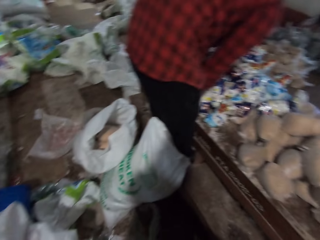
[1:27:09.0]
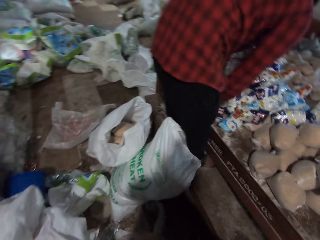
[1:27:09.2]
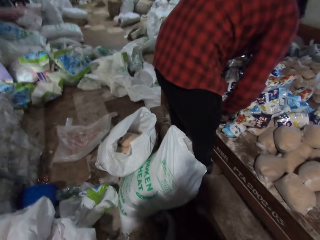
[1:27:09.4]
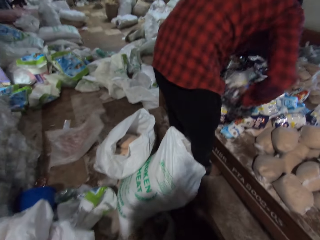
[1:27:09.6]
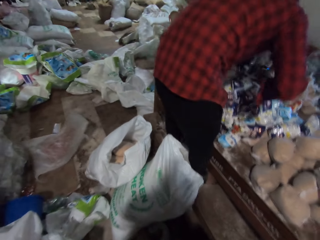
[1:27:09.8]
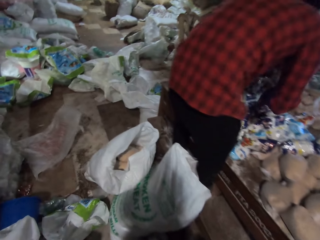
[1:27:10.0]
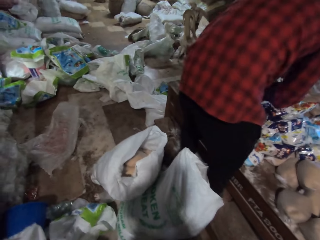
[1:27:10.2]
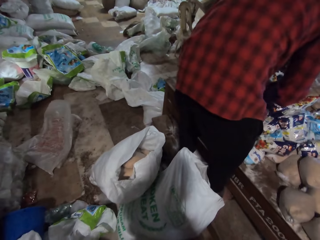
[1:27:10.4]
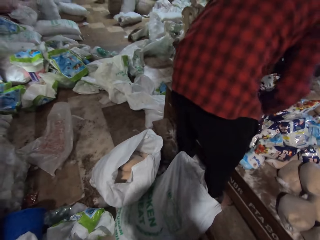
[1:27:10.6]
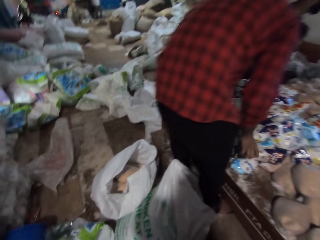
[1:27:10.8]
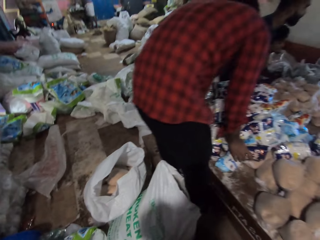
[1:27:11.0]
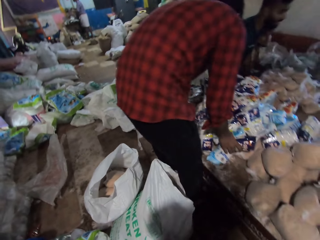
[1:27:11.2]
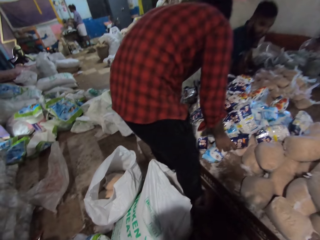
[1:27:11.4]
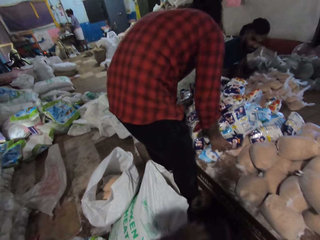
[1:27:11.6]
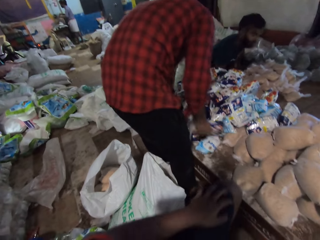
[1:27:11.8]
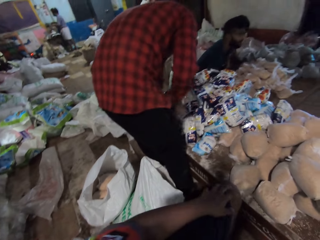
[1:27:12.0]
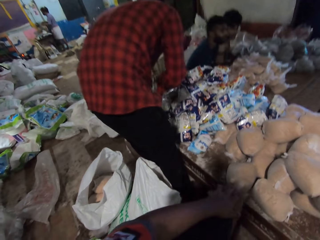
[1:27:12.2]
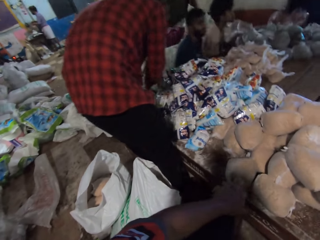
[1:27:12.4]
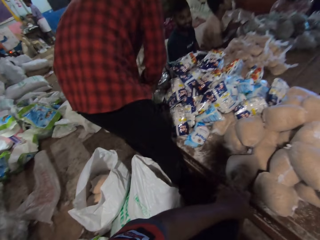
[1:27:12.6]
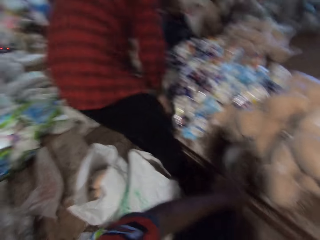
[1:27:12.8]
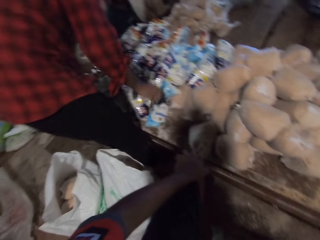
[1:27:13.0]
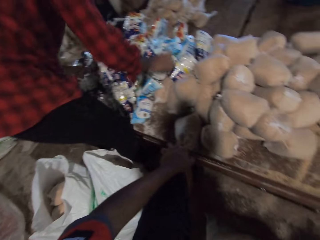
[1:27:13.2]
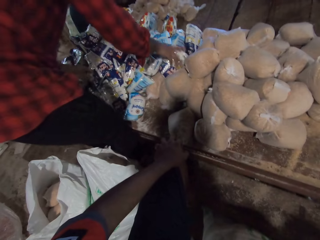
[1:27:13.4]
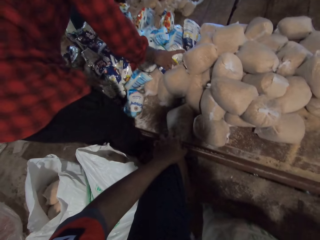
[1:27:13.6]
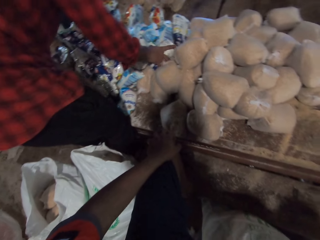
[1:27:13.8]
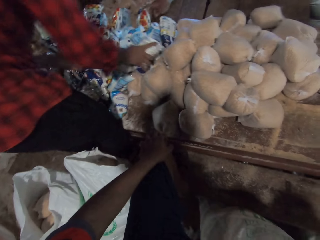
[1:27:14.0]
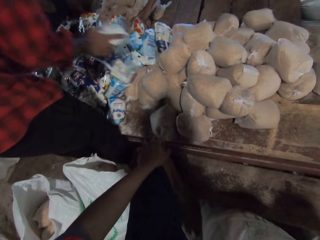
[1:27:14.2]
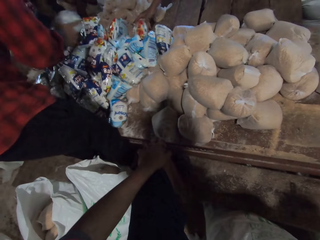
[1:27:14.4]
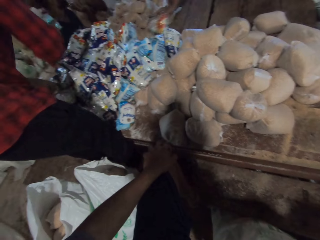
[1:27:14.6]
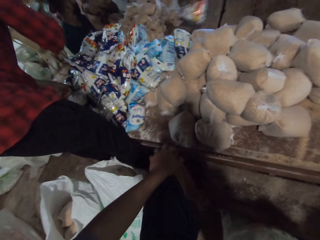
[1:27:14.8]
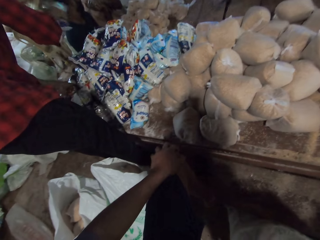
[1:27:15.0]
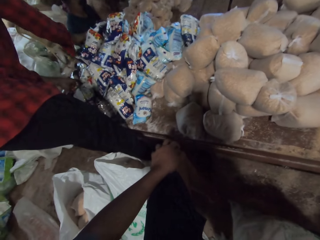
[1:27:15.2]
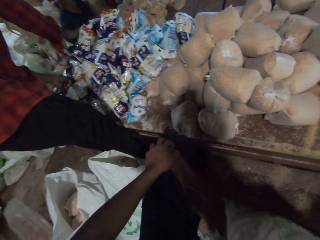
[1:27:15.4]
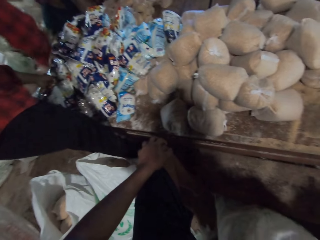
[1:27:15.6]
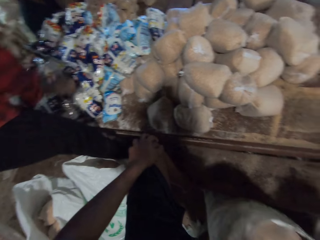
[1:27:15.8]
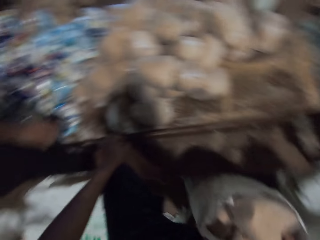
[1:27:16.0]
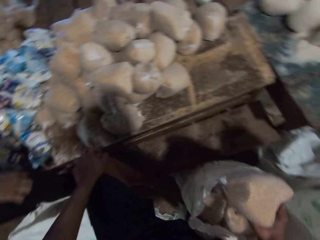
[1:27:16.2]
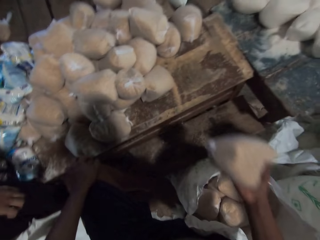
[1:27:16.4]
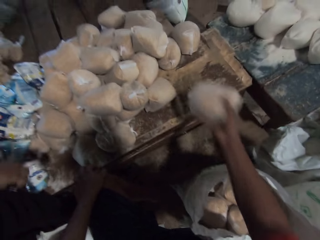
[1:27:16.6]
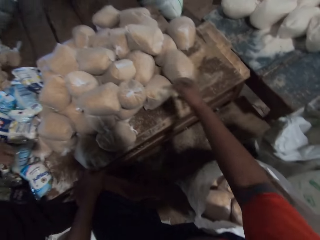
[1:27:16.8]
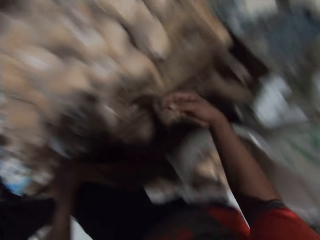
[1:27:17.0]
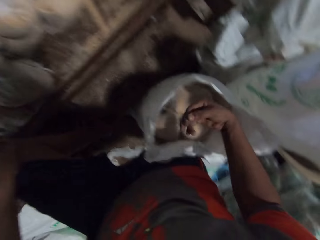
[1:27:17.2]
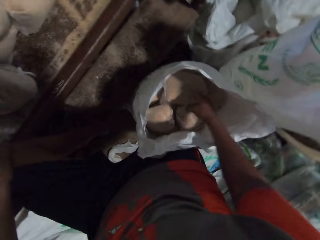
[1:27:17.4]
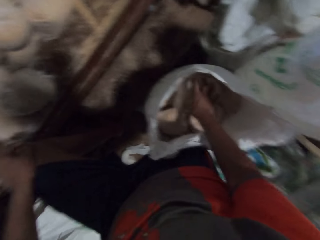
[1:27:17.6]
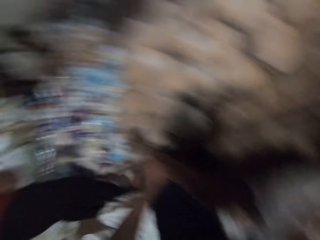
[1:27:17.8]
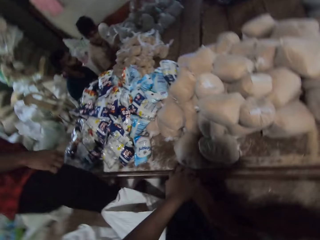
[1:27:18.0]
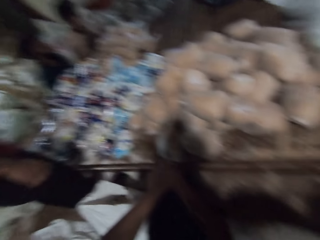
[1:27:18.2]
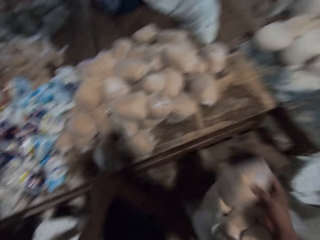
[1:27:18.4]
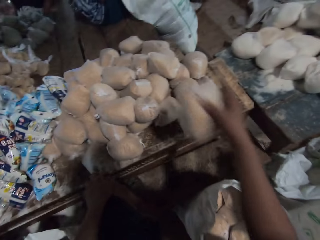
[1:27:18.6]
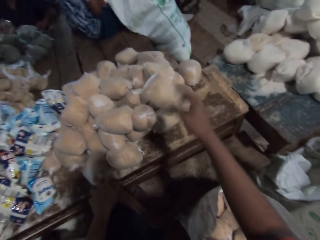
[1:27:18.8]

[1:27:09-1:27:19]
The man picks a pack of salt from the table with his right hand. The man places the pack of salt on the table with his right hand. The man picks the pack of salt from the table with his right hand. The man places the pack of salt on the table with his right hand. The camera wearer holds the knee. The man picks the pack of salt from the table with his right hand. Another man picks the pack of salt from the table with his right hand. The first man places the pack of salt on the table with his right hand. The camera wearer picks a nylon of maize from the sack bag on the floor with his right hand. He places the nylon of maize on the table with his right hand. He picks the nylon of maize from the sack bag on the floor with his right hand.

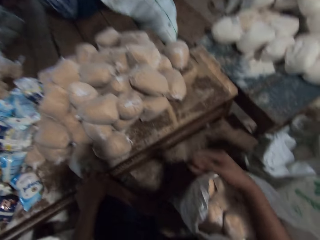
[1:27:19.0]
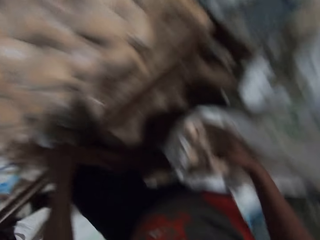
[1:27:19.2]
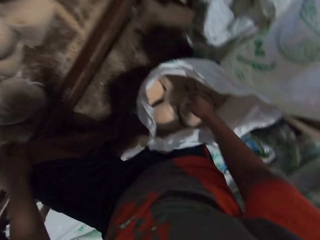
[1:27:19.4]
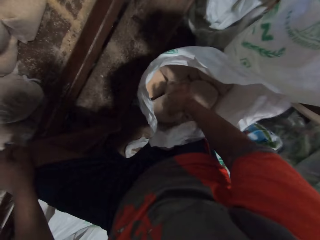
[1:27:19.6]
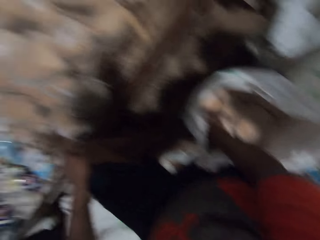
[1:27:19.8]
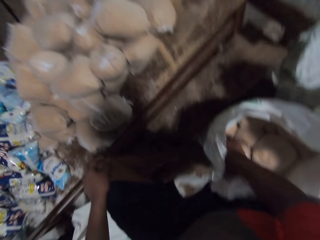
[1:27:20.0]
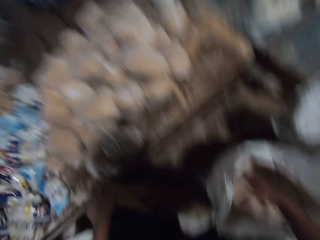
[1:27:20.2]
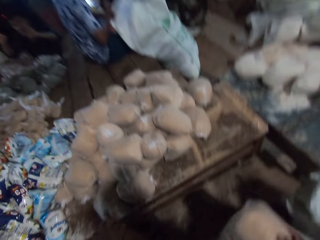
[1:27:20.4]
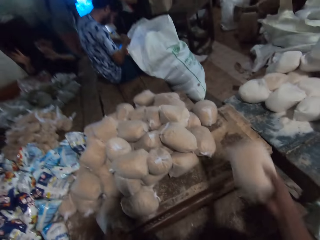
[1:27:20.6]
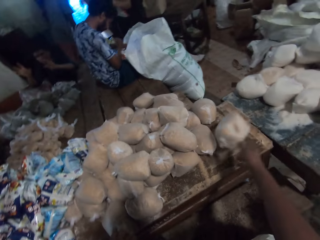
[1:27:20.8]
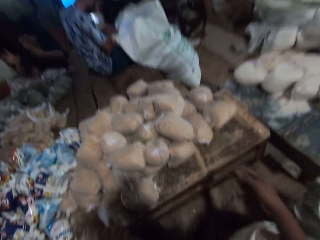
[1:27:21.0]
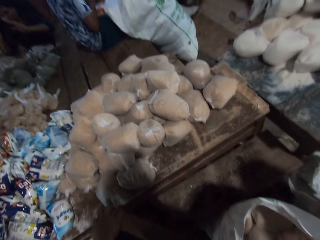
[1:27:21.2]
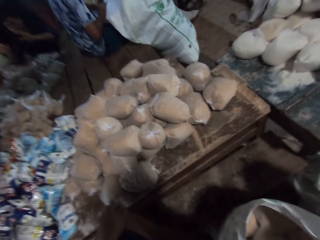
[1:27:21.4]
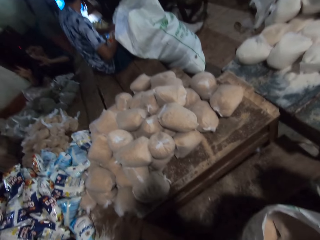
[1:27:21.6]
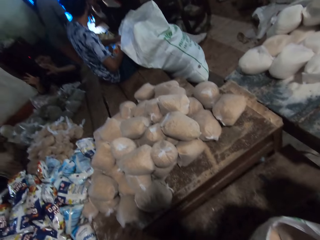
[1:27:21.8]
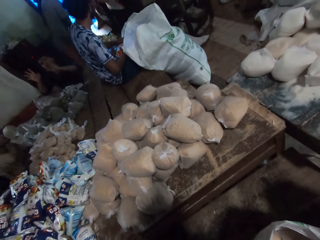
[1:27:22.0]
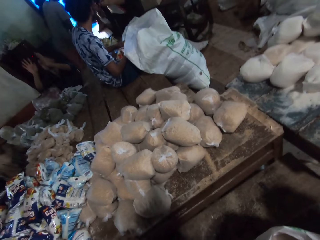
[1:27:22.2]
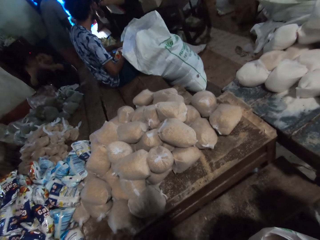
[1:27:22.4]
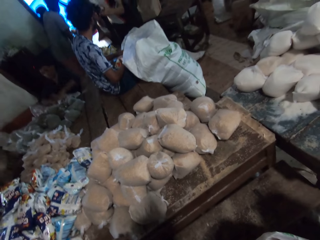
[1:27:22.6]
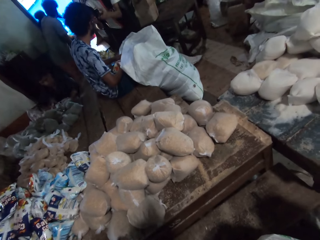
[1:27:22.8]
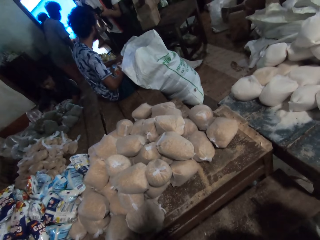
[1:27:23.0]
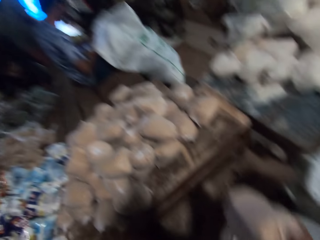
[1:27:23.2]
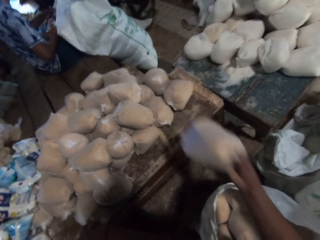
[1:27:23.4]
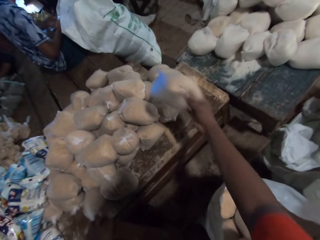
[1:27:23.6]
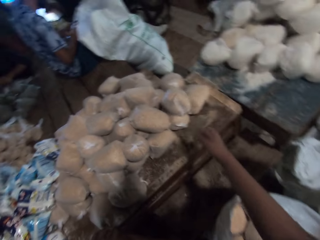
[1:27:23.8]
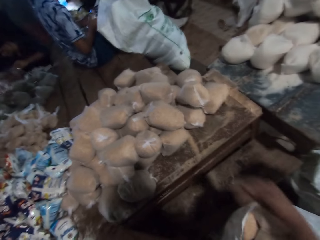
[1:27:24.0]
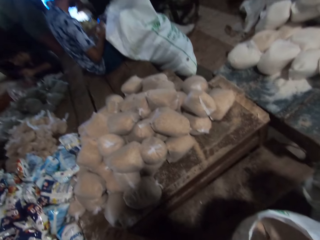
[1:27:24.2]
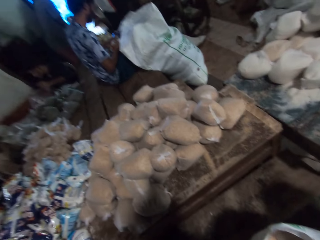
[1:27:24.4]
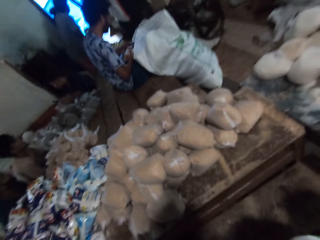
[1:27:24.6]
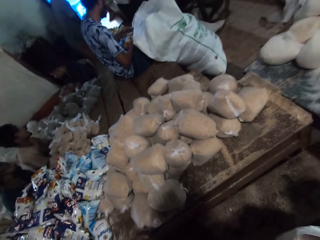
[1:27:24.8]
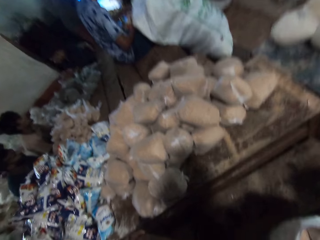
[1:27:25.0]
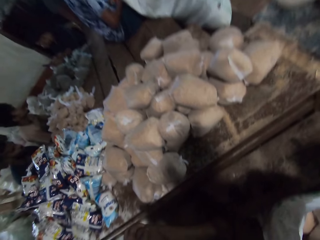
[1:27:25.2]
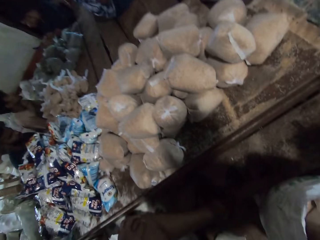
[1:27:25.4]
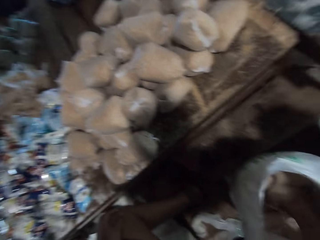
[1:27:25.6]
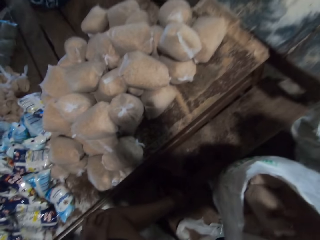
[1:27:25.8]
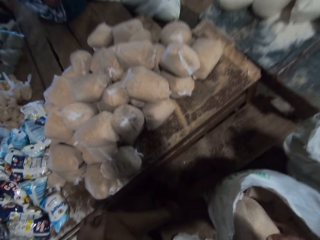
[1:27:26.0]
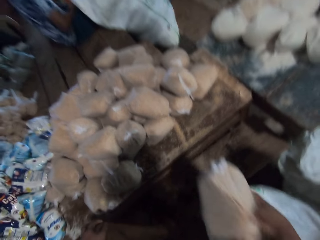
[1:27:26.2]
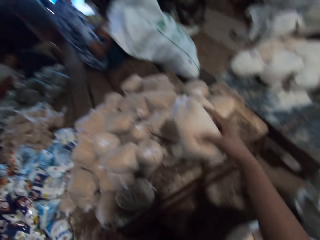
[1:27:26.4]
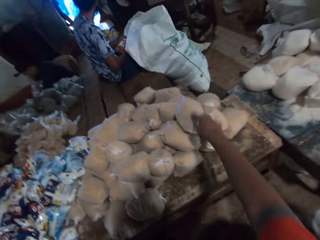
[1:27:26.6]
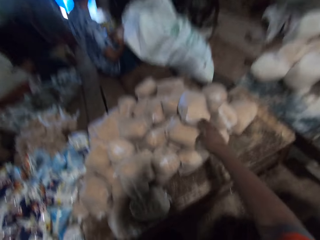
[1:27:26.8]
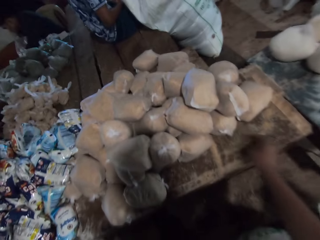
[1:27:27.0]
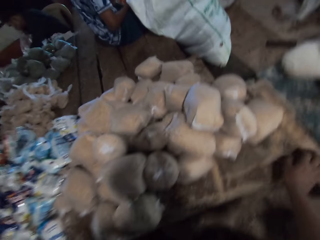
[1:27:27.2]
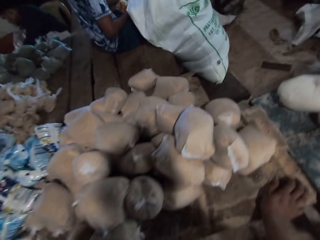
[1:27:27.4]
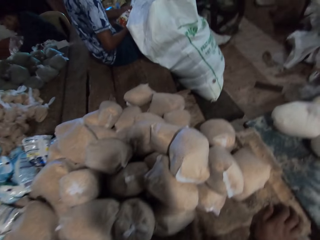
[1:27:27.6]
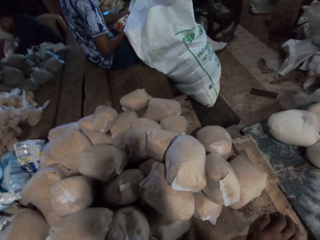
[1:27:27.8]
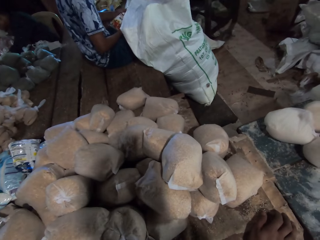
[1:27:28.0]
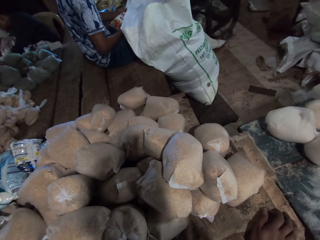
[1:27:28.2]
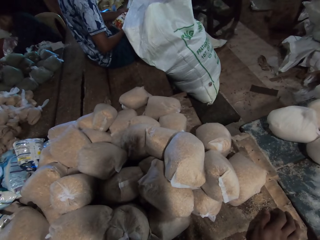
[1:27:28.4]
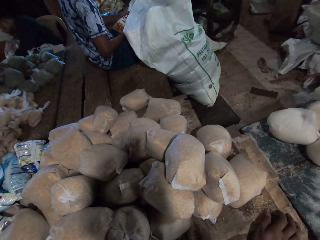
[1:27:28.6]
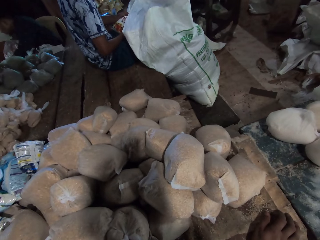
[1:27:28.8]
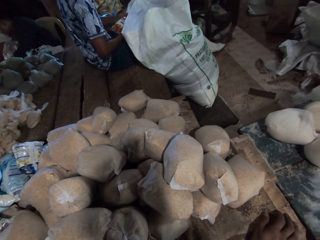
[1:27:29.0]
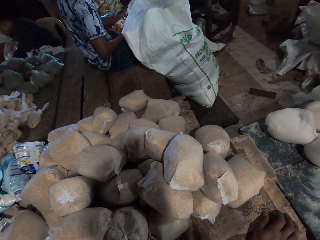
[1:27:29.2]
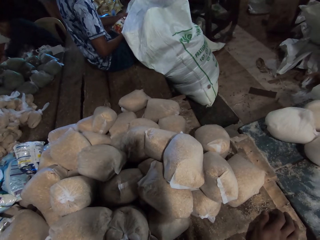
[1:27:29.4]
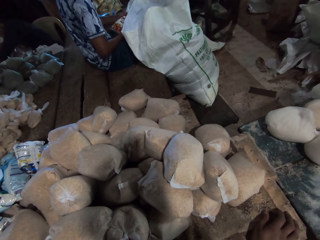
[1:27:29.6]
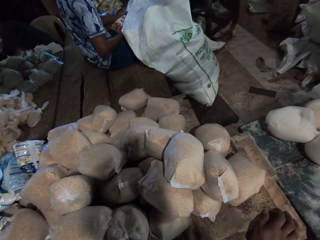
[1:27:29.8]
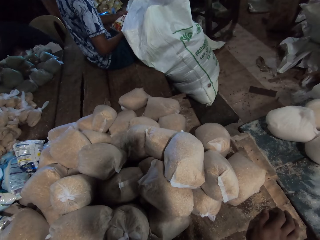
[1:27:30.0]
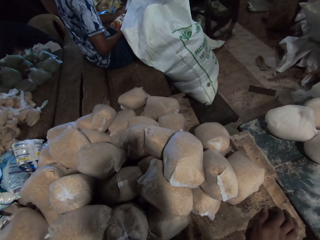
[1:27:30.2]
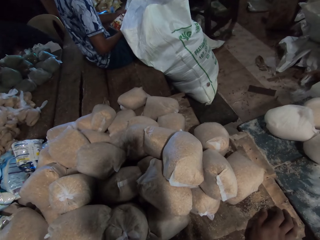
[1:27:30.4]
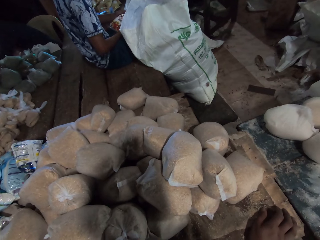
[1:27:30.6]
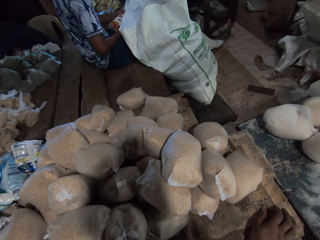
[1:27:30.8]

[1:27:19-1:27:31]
The camera wearer places the nylon of maize on the table with his right hand. He picks the nylon of maize from the sack bag on the floor with his right hand. He places the nylon of maize on the table with his right hand. He picks the nylon of maize from the sack bag on the floor with his right hand. The man catches a foldable knife with both hands. Another man holds the pack of salt with both hands. The camera wearer places the nylon of maize on the table with his right hand. The first man holds the foldable knife with his left hand. The camera wearer picks the nylon of maize from the sack bag on the floor with his right hand. He places the nylon of maize on the table with his right hand. He places his right hand on the table.
